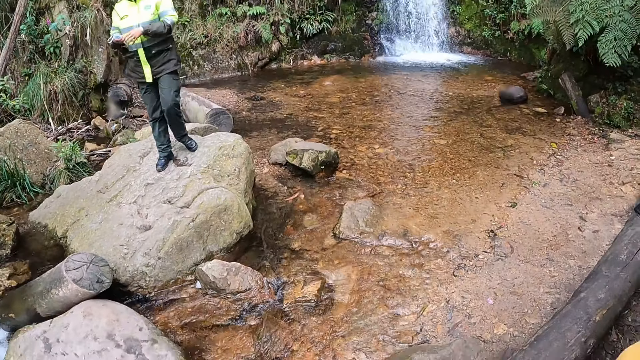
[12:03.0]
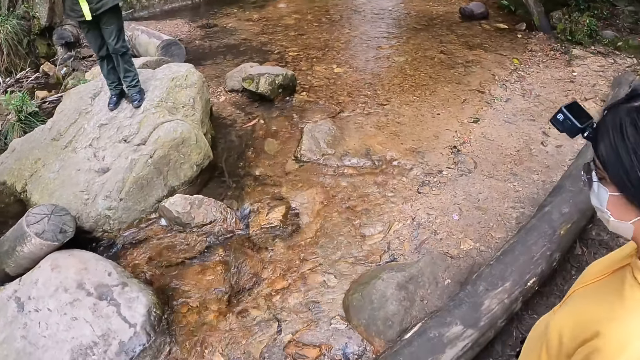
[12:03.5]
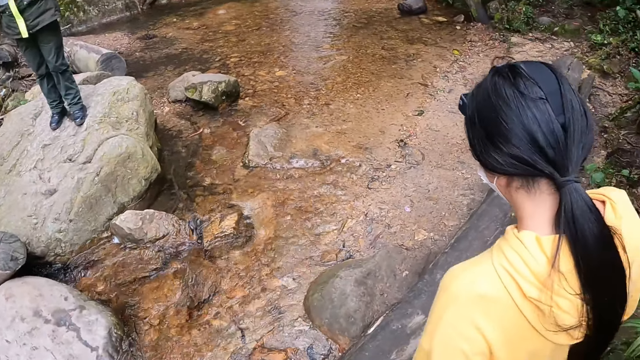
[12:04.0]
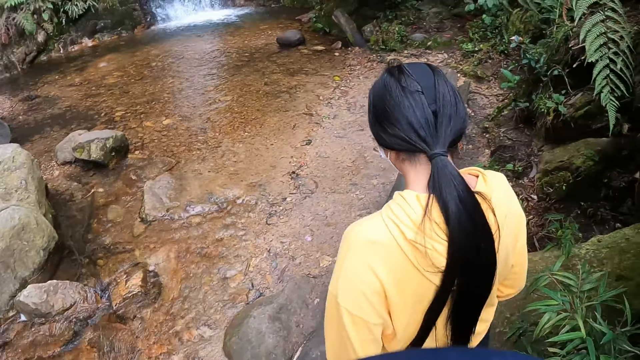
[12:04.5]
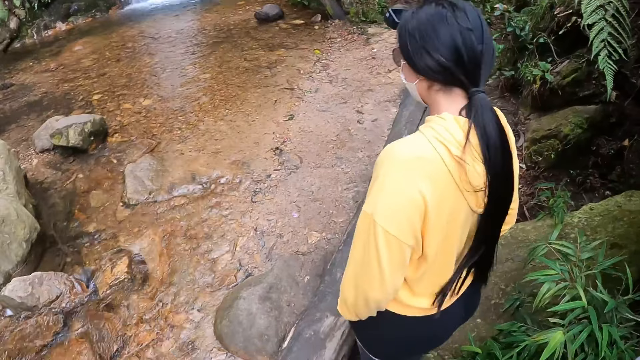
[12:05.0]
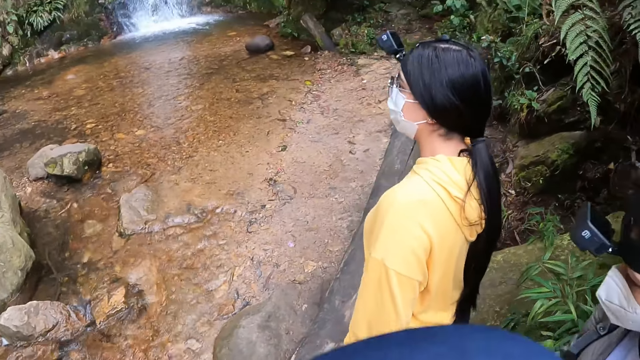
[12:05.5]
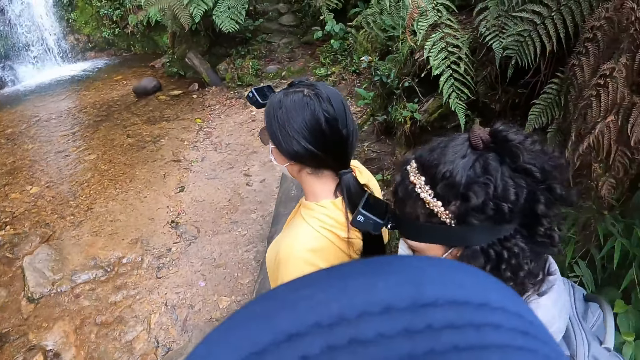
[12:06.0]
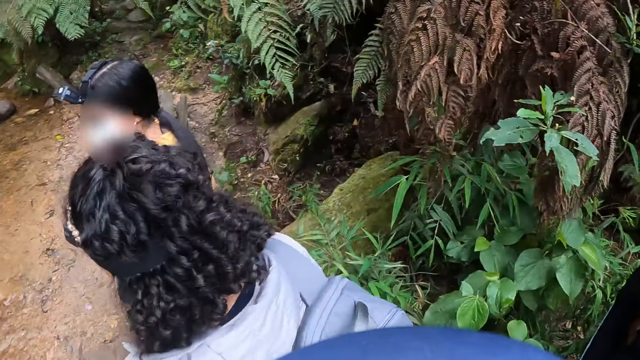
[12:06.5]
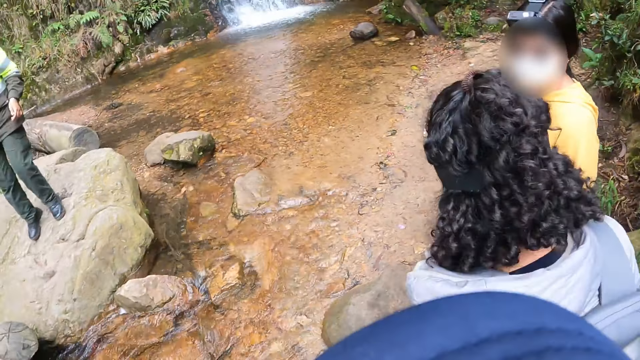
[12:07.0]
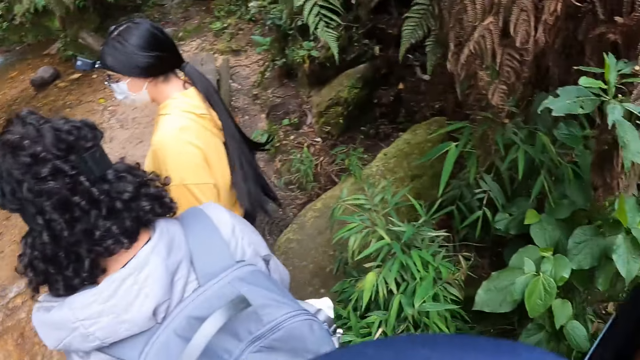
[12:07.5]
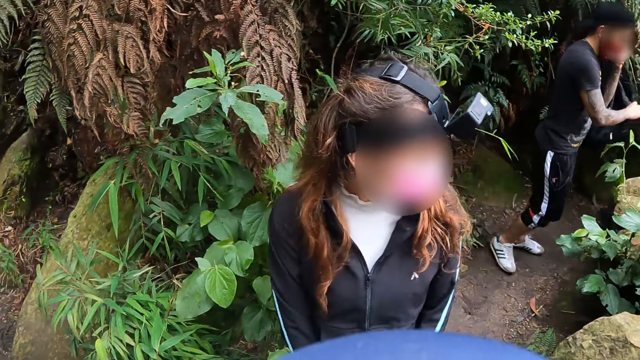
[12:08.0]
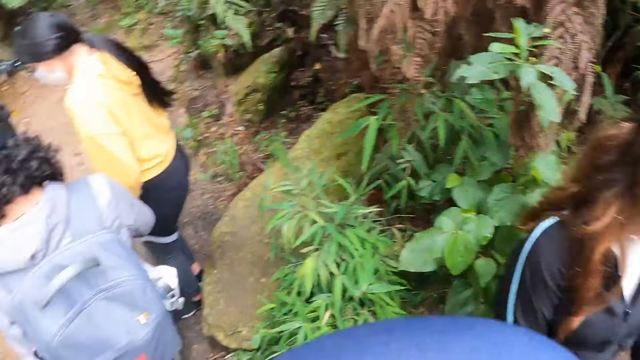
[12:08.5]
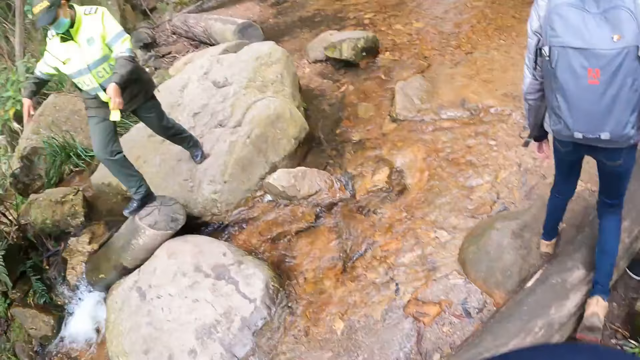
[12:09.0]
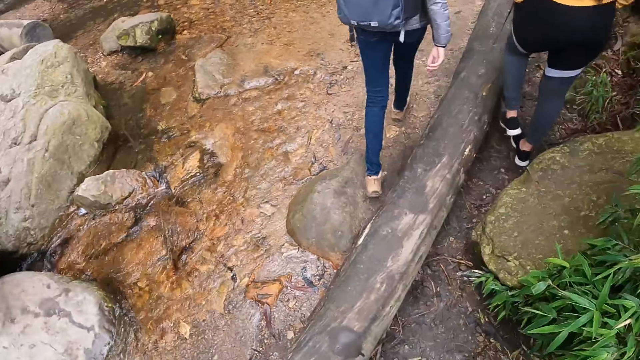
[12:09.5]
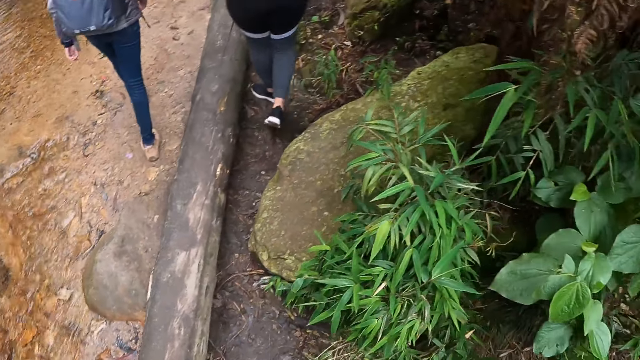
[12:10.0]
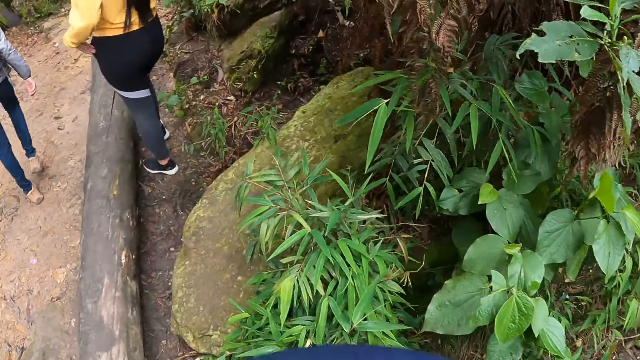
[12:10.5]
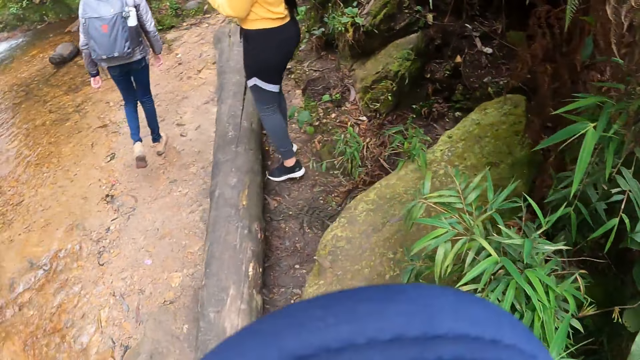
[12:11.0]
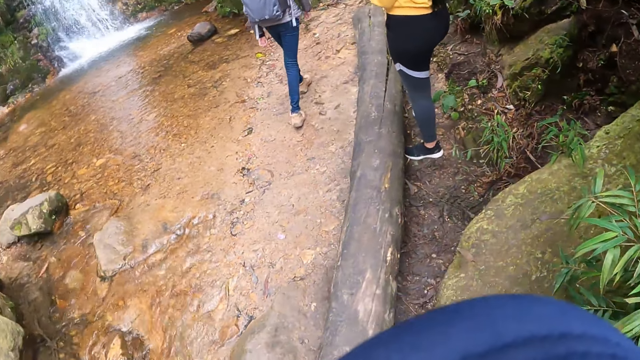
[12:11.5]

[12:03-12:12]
A woman walks past the camera wearer. The camera wearer looks at the colleagues and looks around. The woman descends the rock.

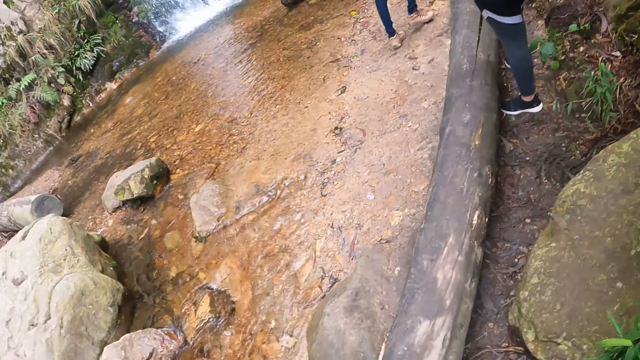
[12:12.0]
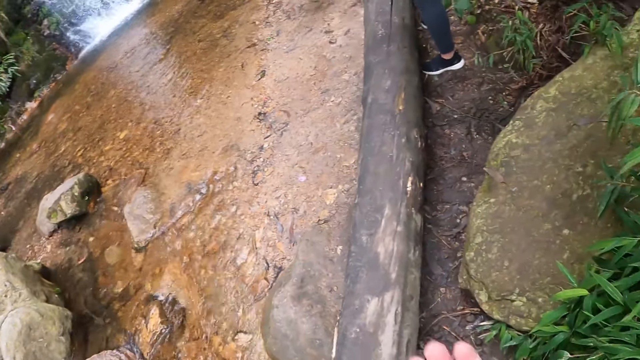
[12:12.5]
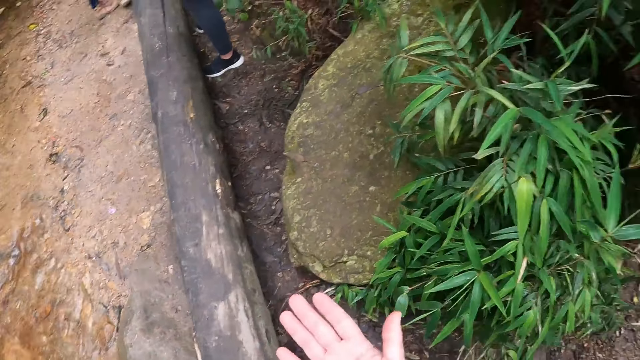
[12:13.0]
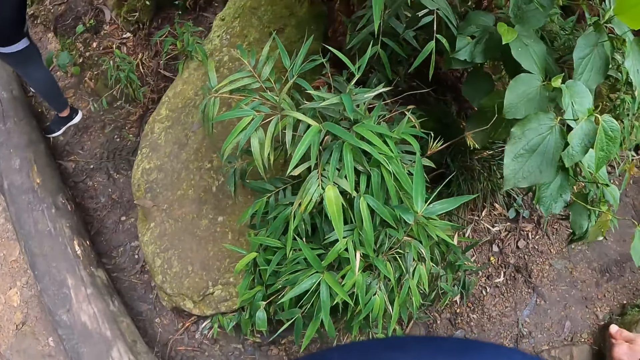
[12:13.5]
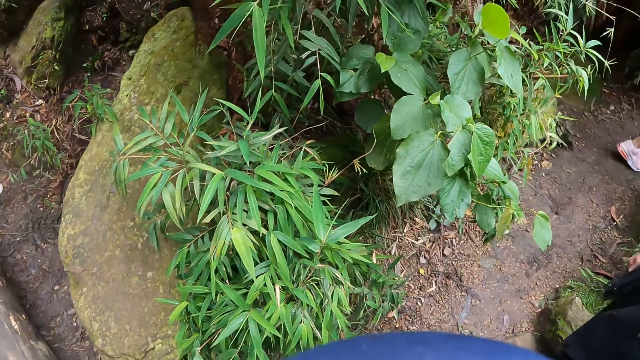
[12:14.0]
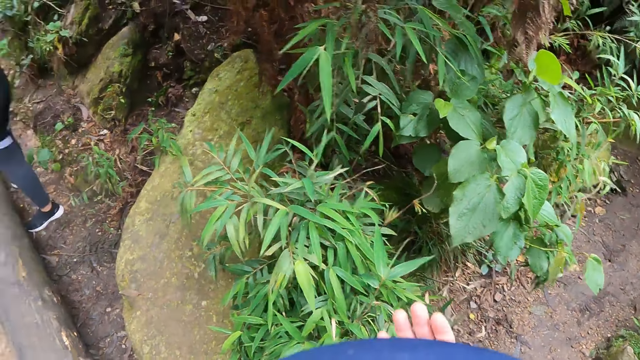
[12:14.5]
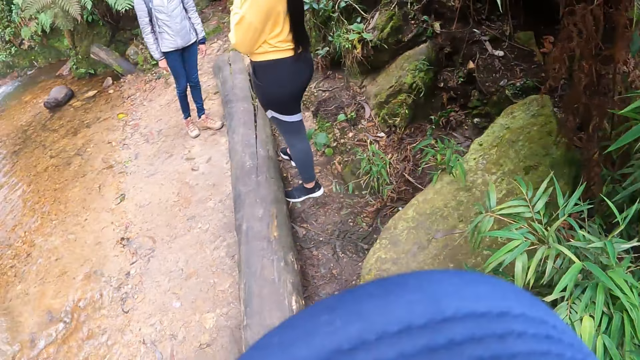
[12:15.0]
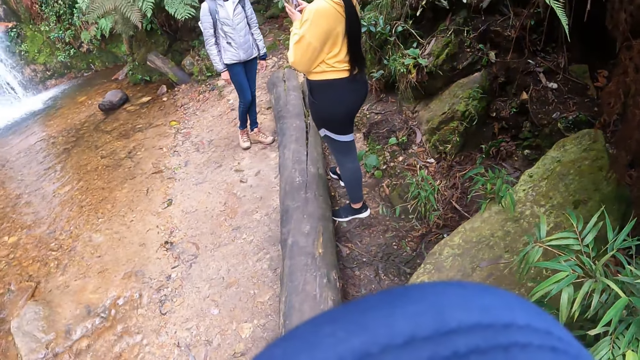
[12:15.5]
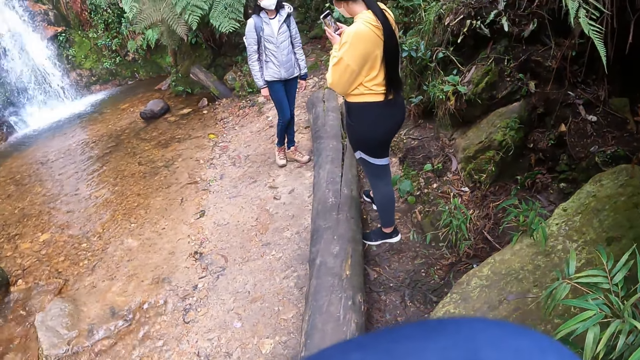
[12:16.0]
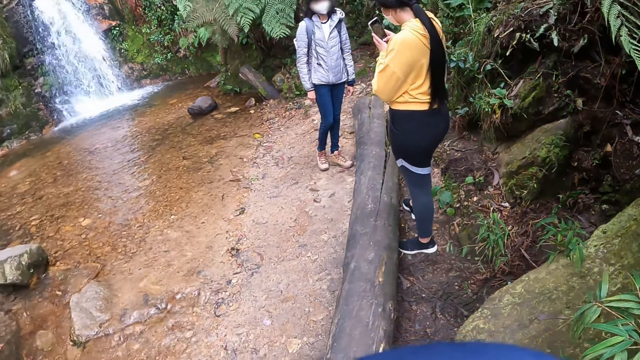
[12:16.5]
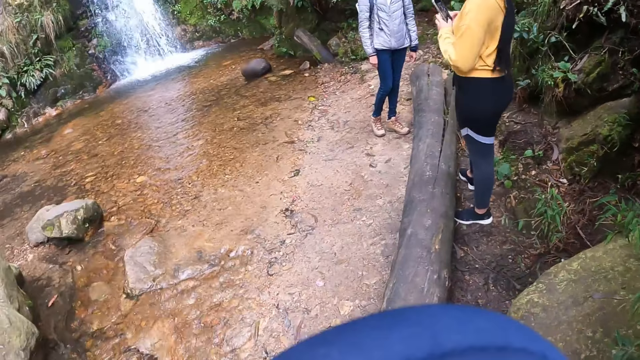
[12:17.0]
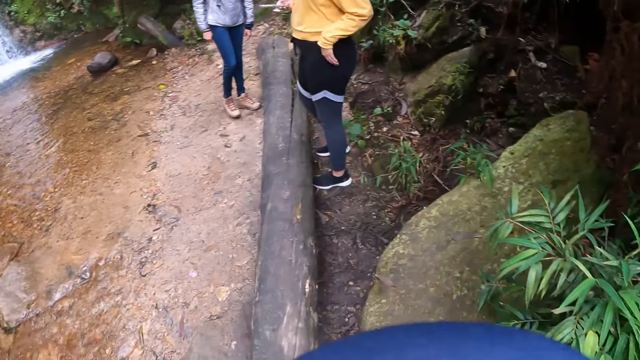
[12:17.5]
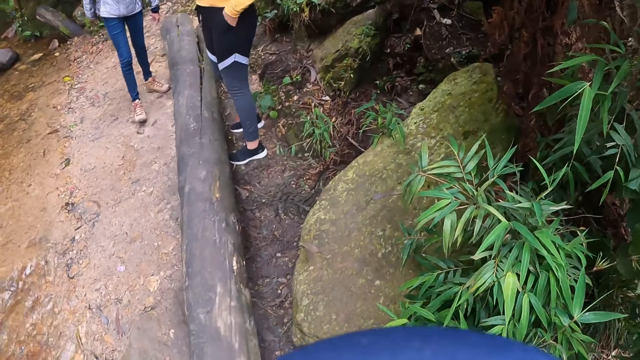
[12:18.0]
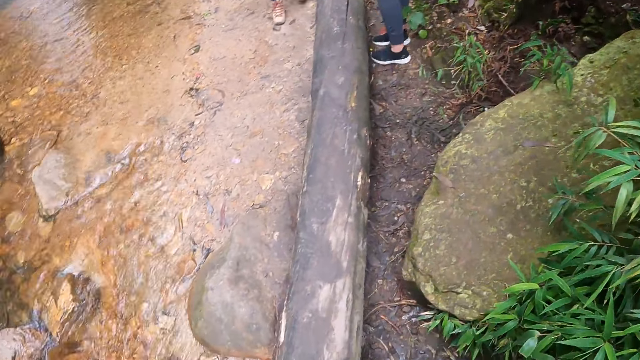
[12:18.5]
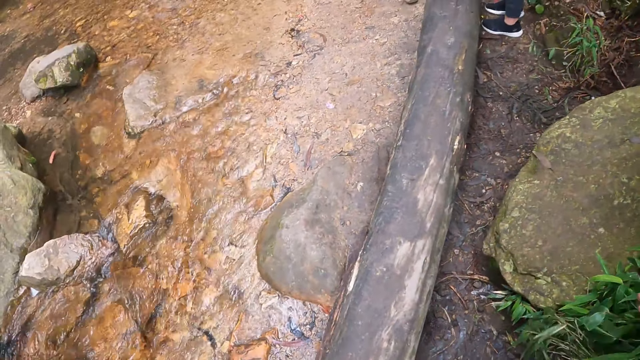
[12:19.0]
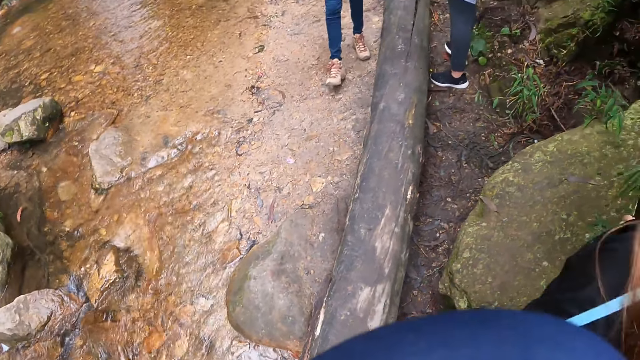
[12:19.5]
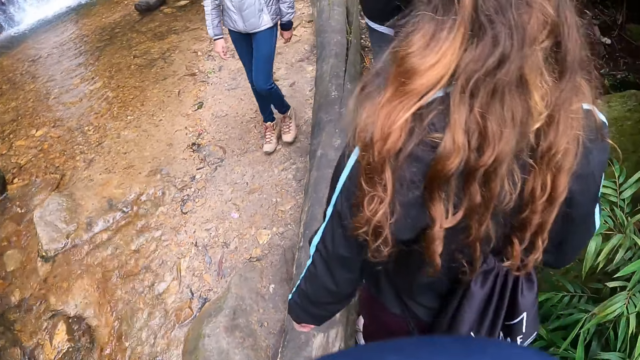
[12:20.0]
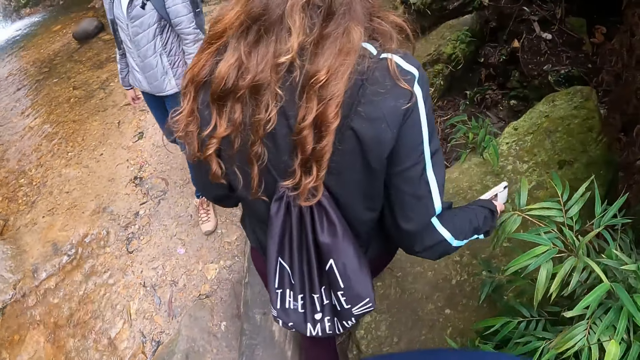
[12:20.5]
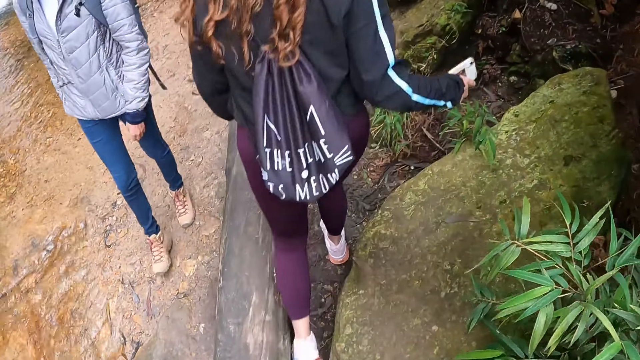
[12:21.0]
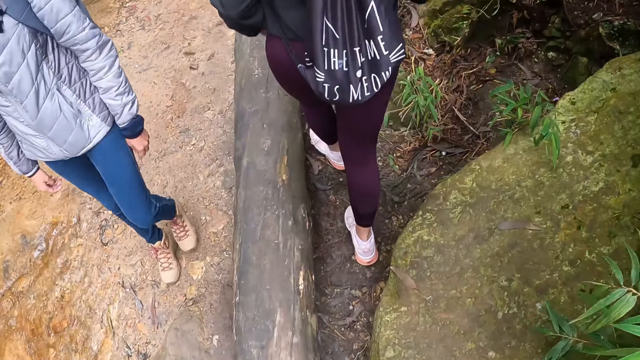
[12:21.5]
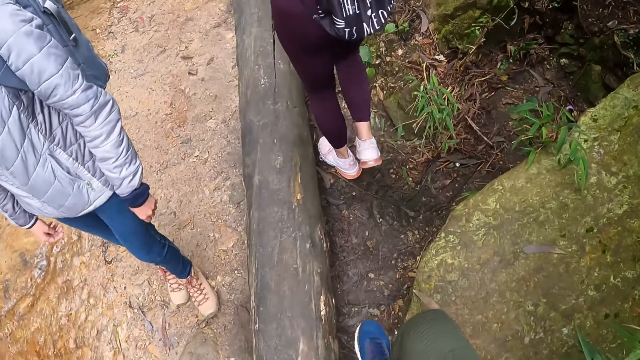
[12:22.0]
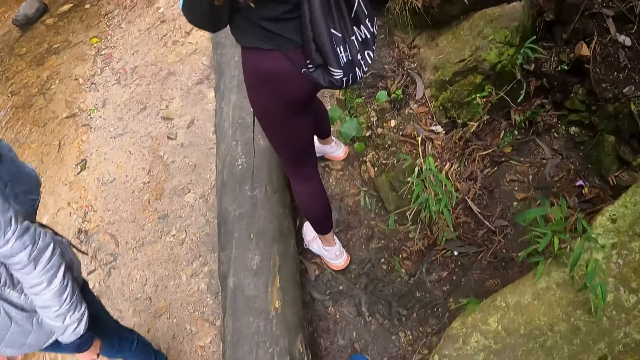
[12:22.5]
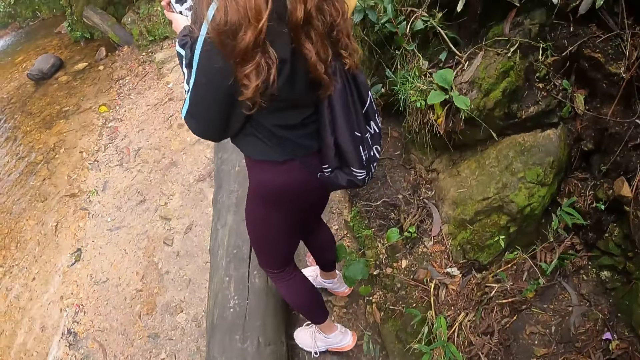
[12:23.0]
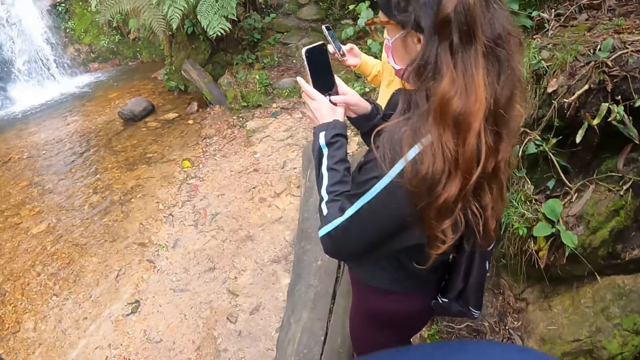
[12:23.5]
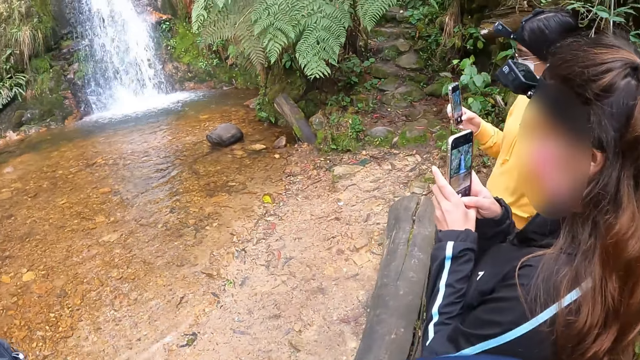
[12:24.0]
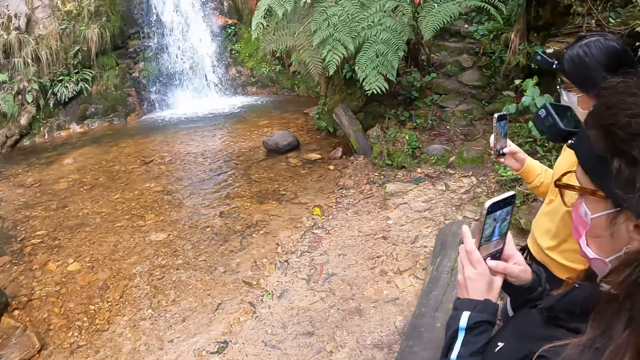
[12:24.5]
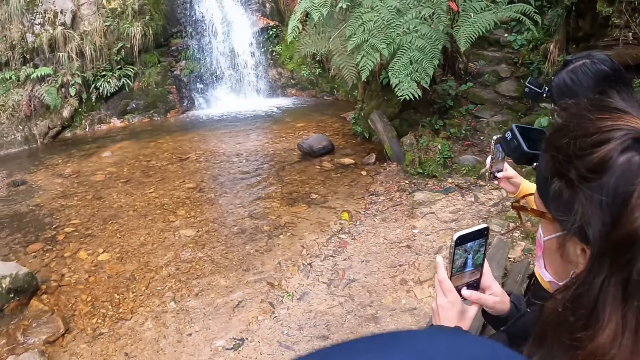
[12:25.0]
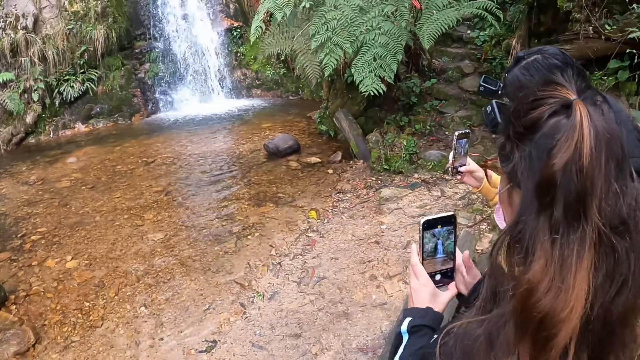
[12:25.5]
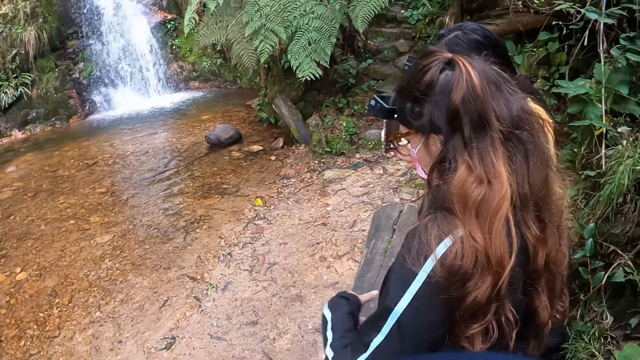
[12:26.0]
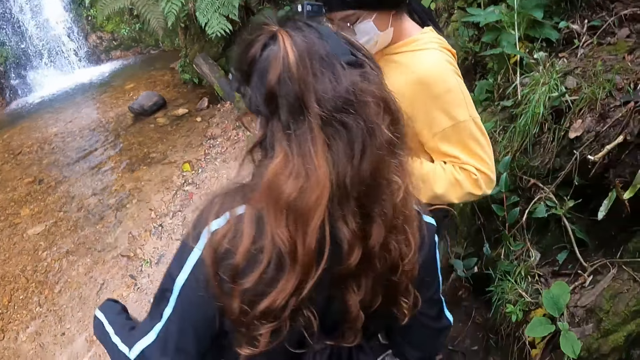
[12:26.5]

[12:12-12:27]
The camera wearer looks at his hand. A woman operates the phone with both hands. The woman captures with the phone. The camera wearer looks at the water. Another woman walks past the camera wearer. The other woman operates a phone with both hands, holds the phone and records with the phone.
